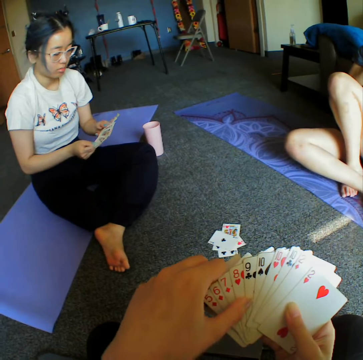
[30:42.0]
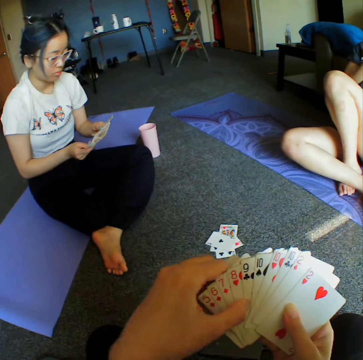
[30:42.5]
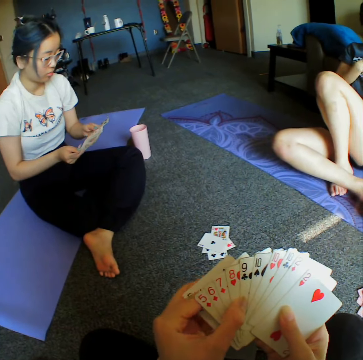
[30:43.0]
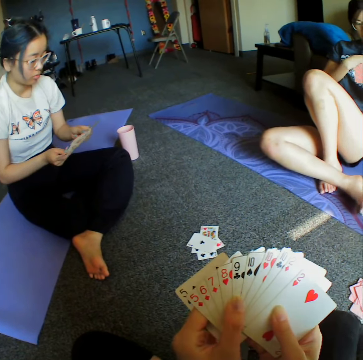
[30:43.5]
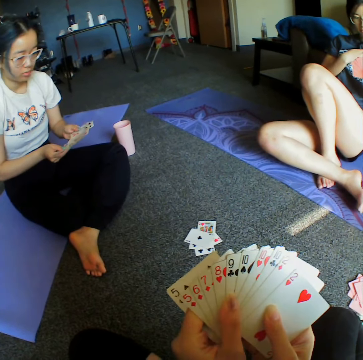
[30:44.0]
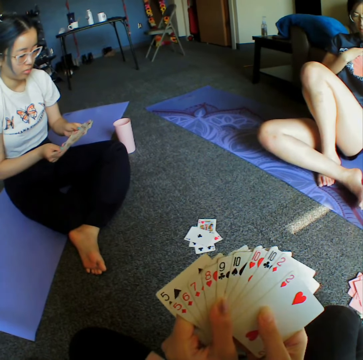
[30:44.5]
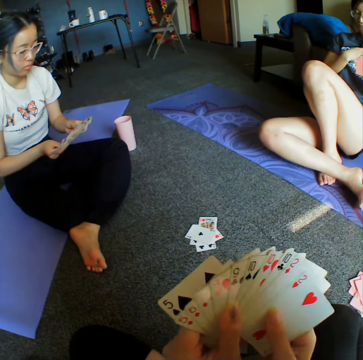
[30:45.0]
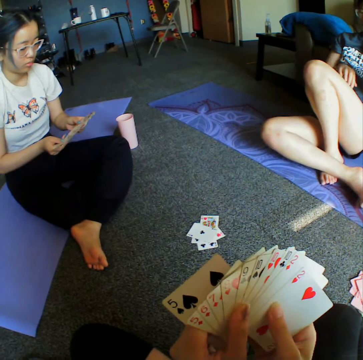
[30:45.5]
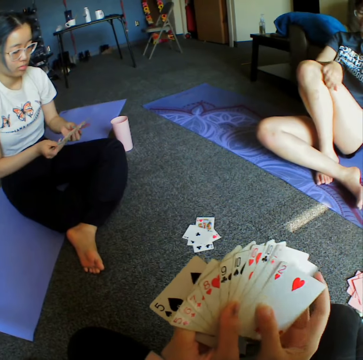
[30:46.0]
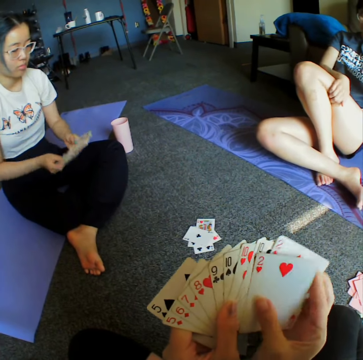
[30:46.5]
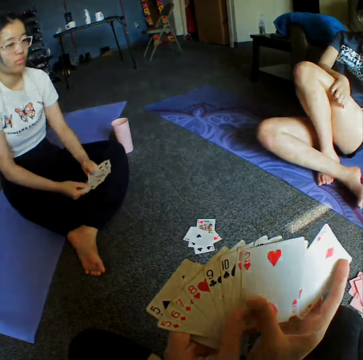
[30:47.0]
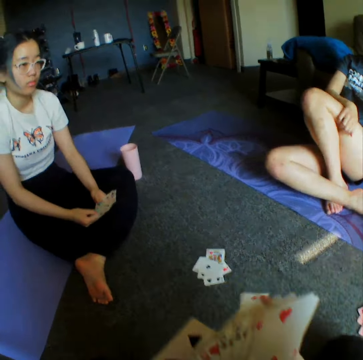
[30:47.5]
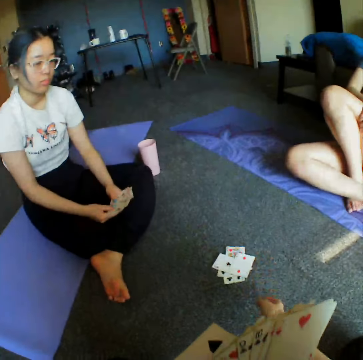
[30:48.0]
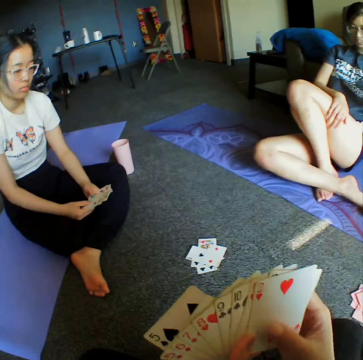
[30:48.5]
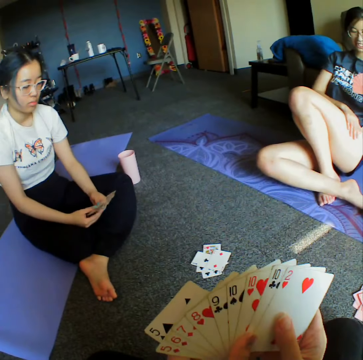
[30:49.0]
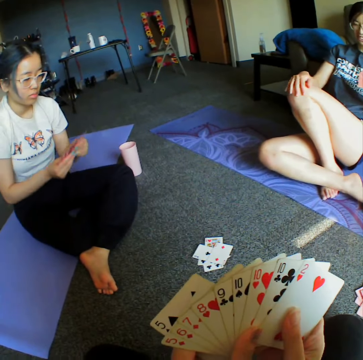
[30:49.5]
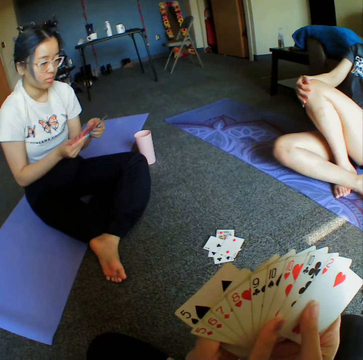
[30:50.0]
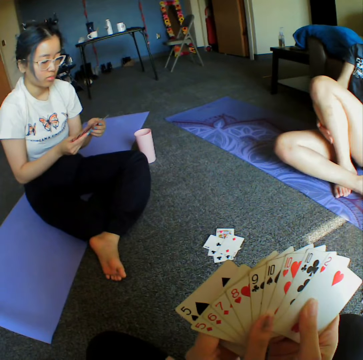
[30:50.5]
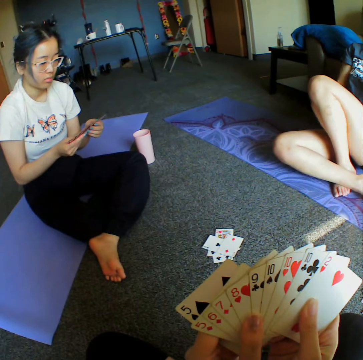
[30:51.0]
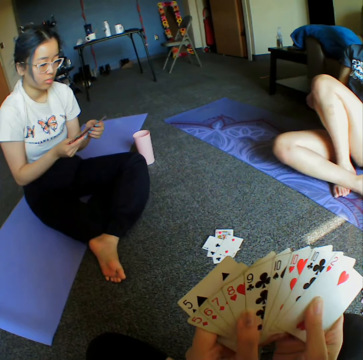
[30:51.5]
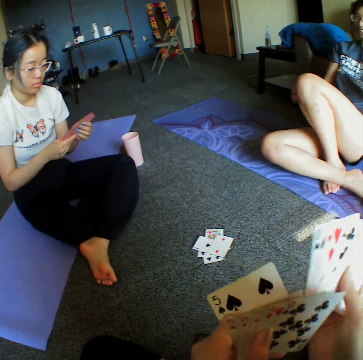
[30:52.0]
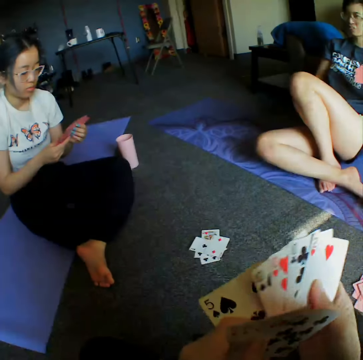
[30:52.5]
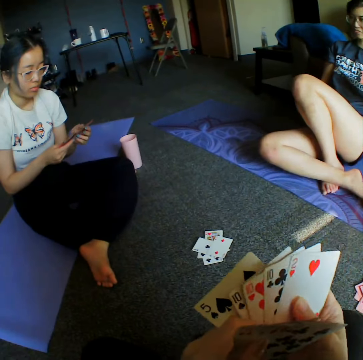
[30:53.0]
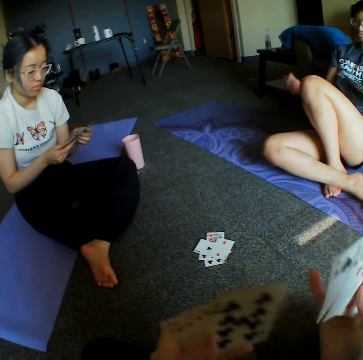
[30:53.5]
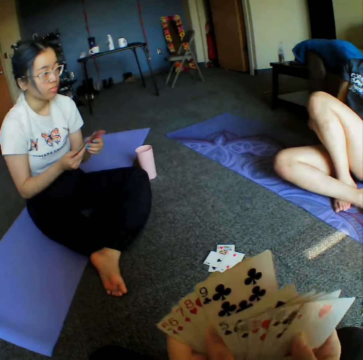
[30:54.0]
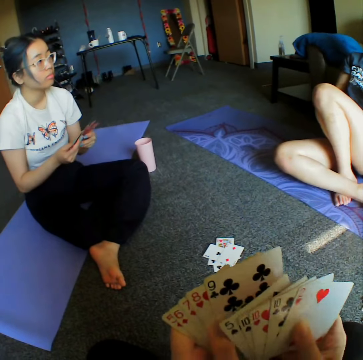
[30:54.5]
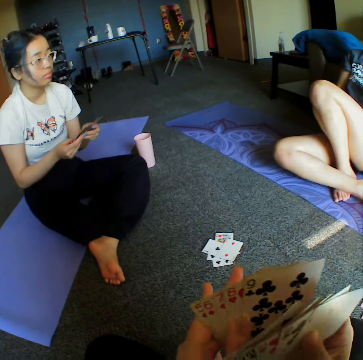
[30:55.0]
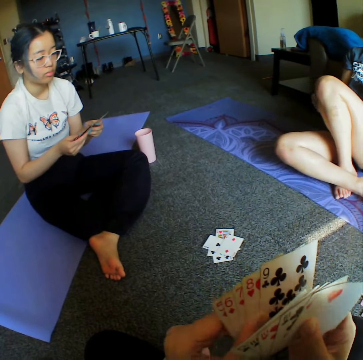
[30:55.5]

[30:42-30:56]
A woman scratches her thigh. The camera wearer places a card on the floor. They throw the card on the floor.

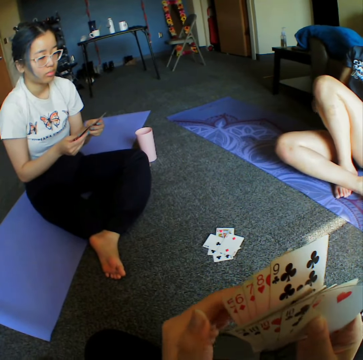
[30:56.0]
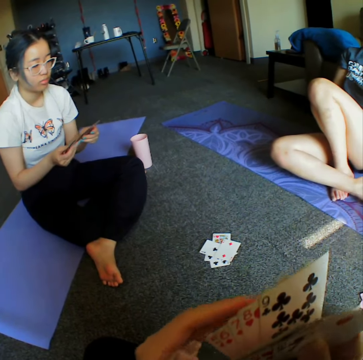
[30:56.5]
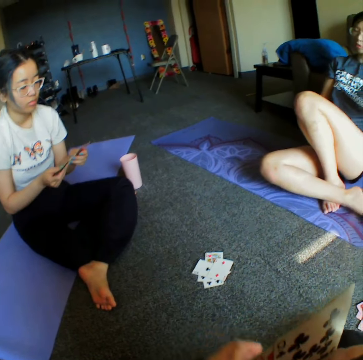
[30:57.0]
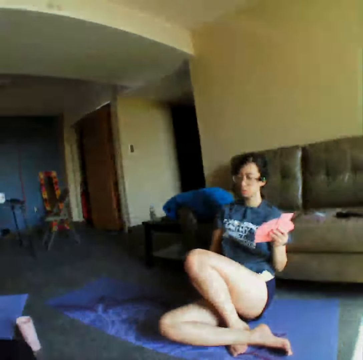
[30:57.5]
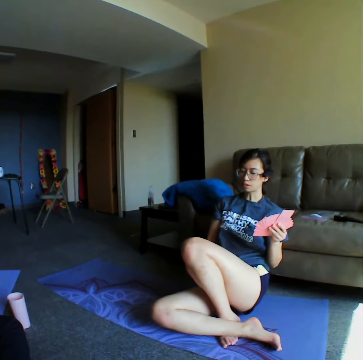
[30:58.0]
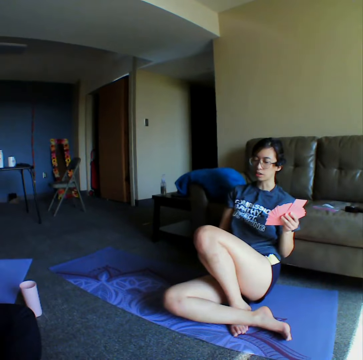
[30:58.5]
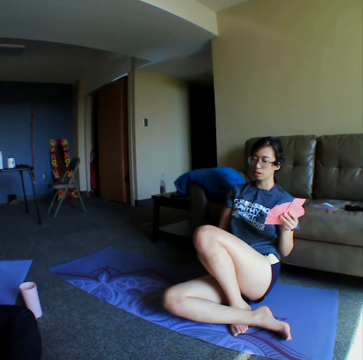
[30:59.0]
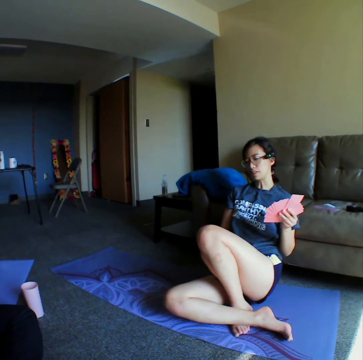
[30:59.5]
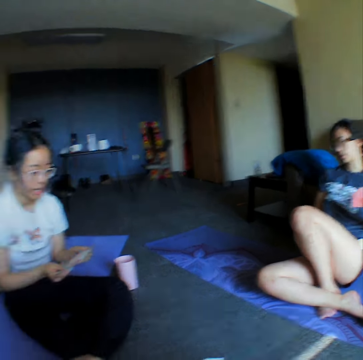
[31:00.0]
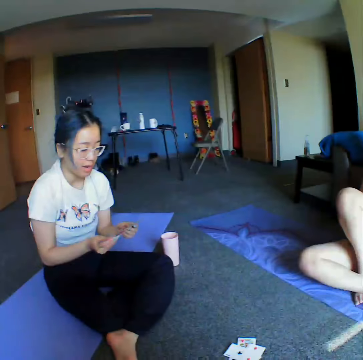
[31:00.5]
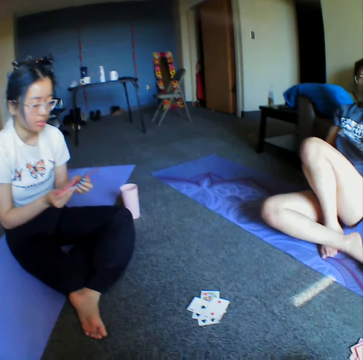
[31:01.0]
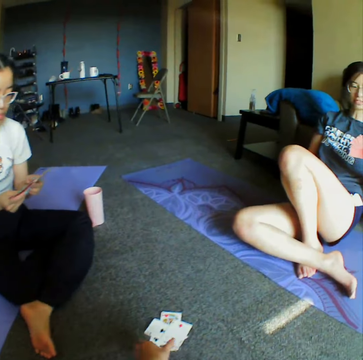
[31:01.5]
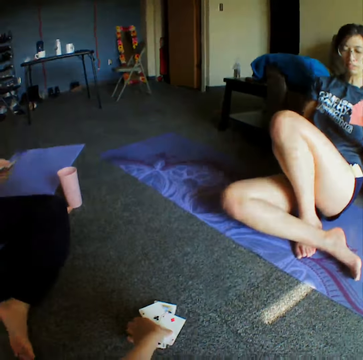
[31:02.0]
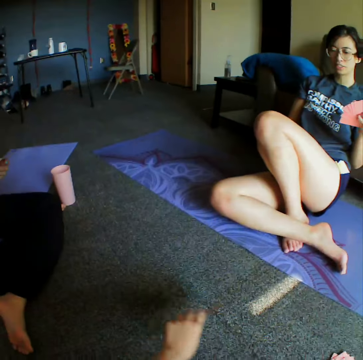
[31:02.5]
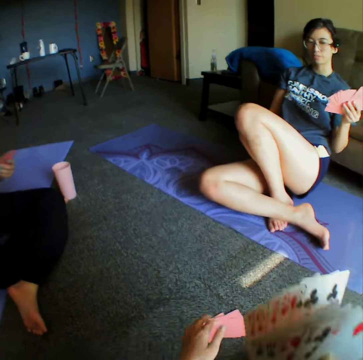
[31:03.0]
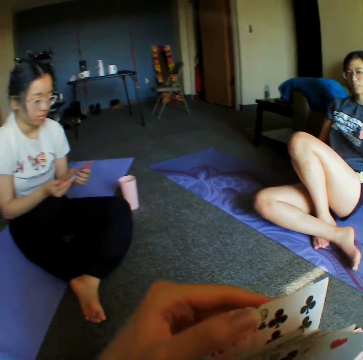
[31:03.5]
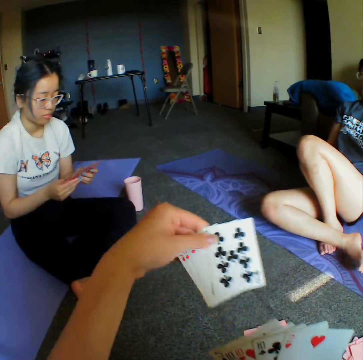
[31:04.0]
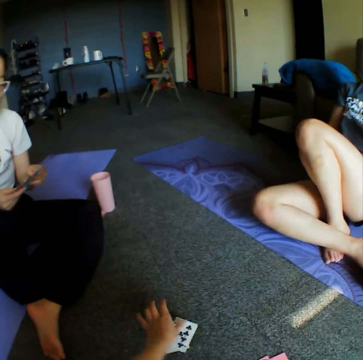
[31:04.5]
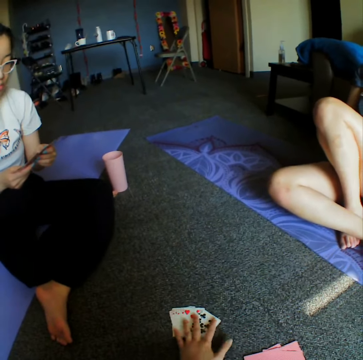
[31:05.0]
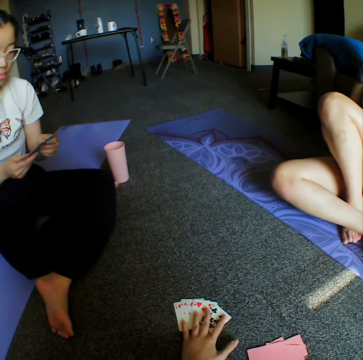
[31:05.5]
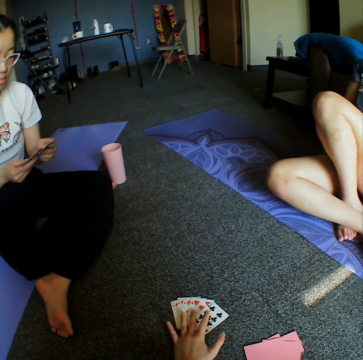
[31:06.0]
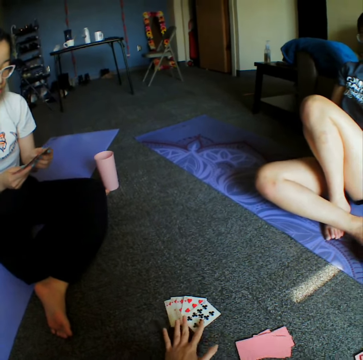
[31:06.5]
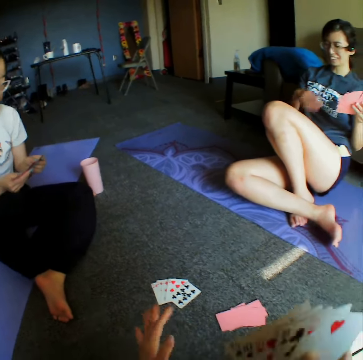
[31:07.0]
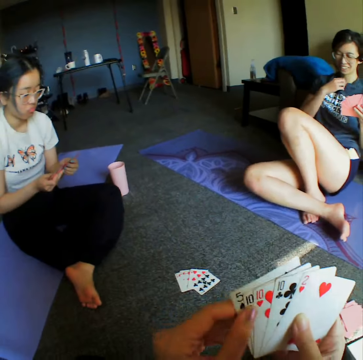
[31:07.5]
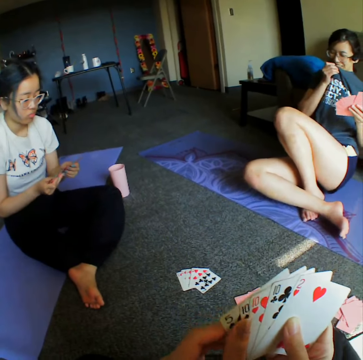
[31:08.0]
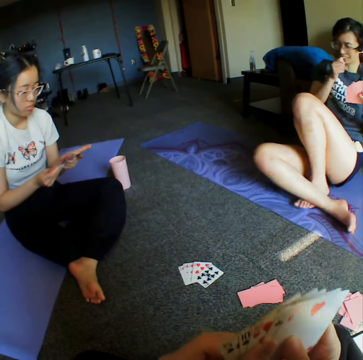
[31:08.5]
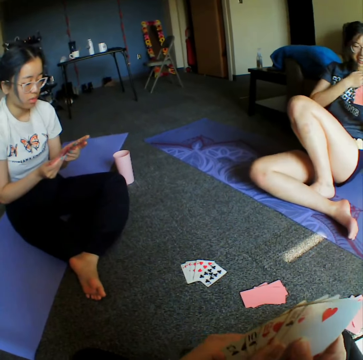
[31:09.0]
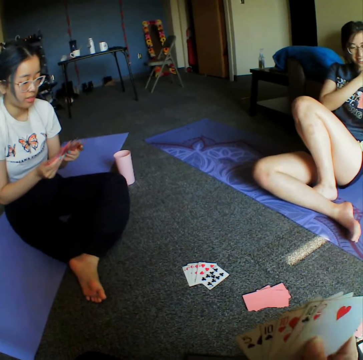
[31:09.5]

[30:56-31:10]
The camera wearer looks around the room. They pick cards from the floor. They place the cards aside. They allocate the cards from one place to the other. They throw the card on the floor. They place the cards on the floor. A woman reshuffles the cards on her hand.

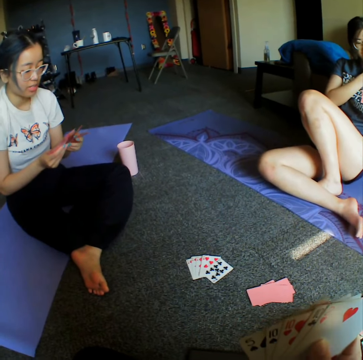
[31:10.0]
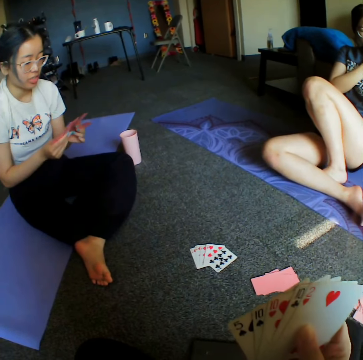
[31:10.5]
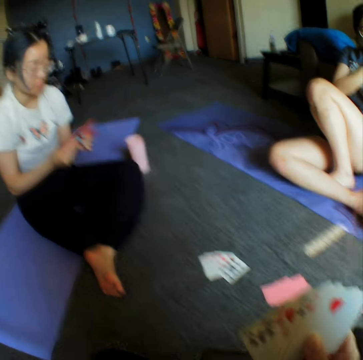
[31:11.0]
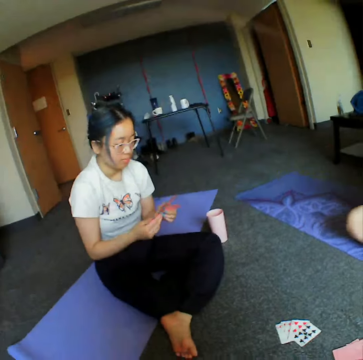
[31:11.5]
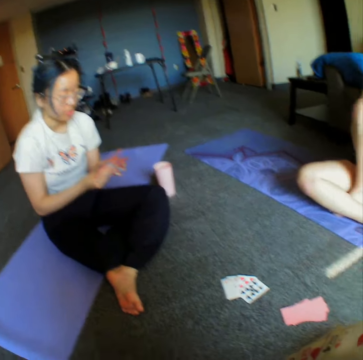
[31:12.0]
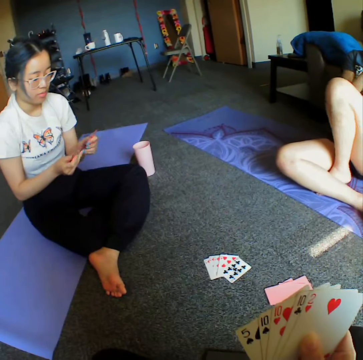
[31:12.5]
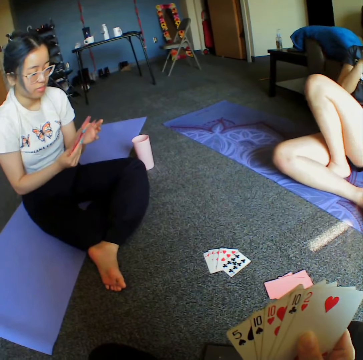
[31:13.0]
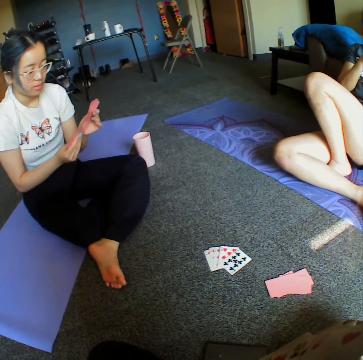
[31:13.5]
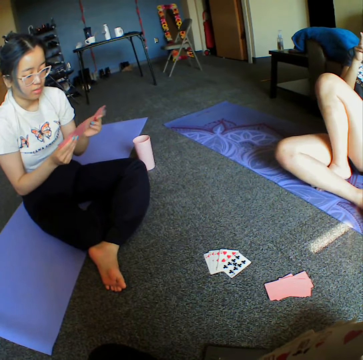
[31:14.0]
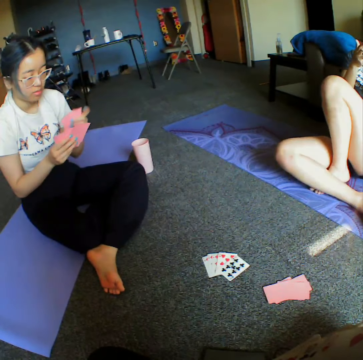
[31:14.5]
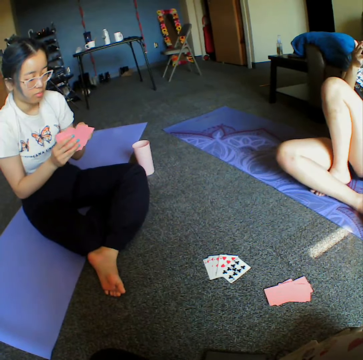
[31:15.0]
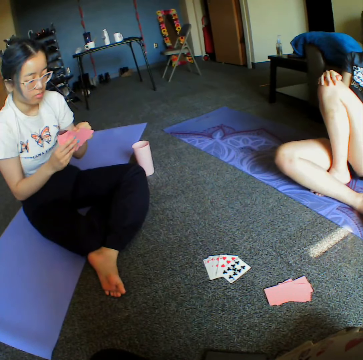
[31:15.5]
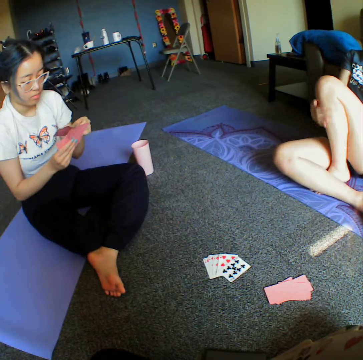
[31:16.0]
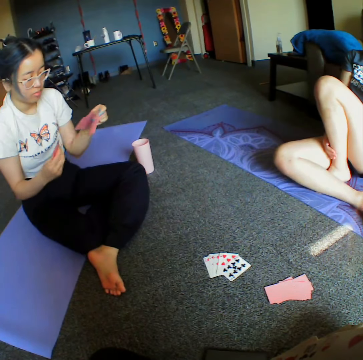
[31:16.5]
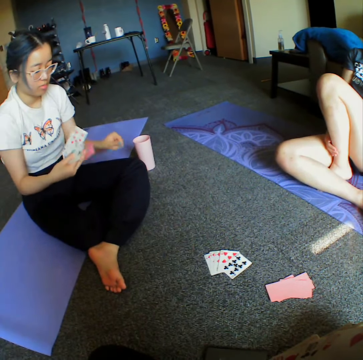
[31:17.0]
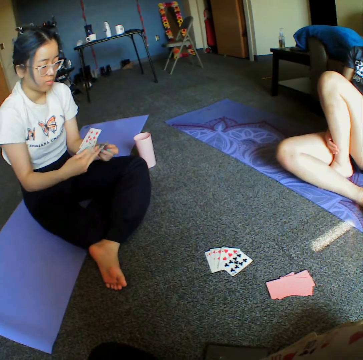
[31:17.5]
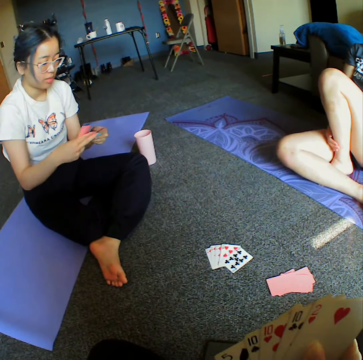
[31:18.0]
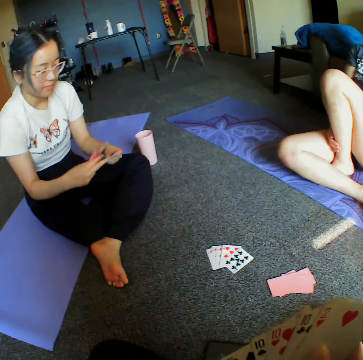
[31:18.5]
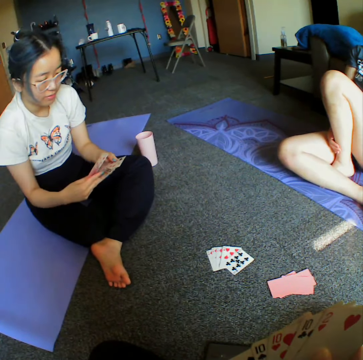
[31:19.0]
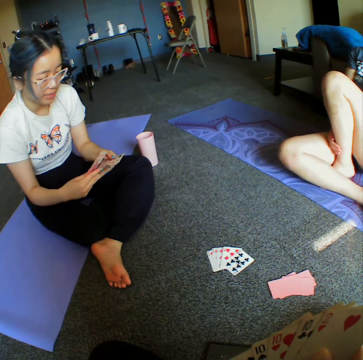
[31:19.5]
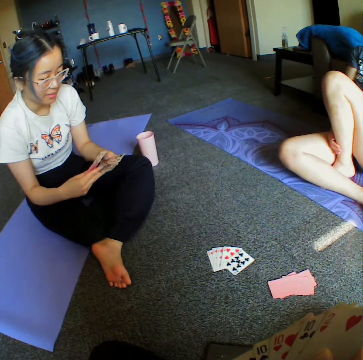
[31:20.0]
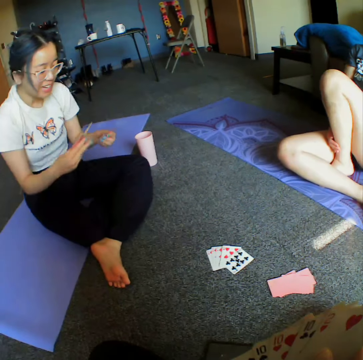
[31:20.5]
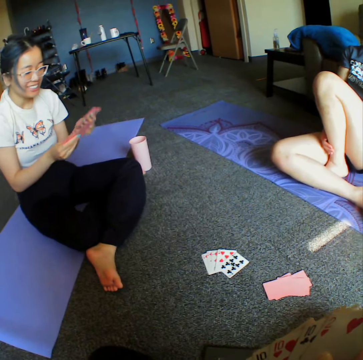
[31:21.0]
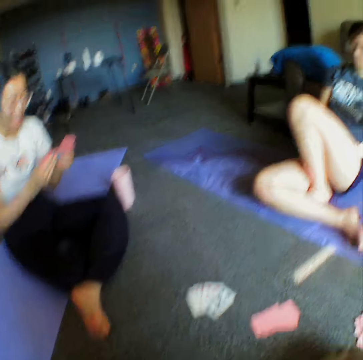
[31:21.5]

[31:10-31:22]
The camera wearer looks around the room. A woman shuffles cards.
